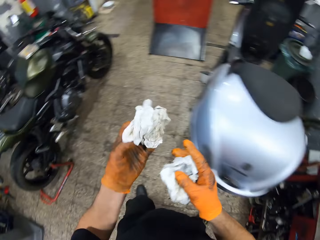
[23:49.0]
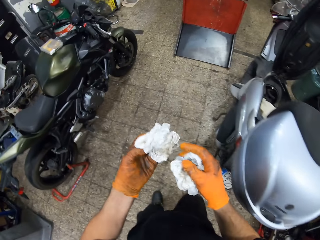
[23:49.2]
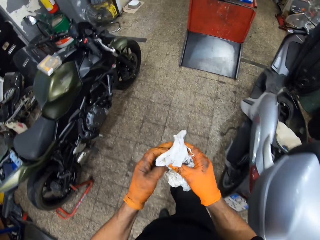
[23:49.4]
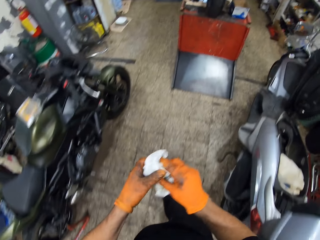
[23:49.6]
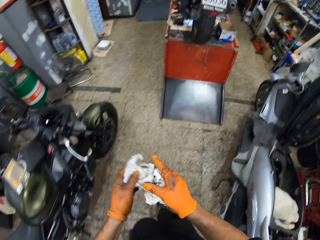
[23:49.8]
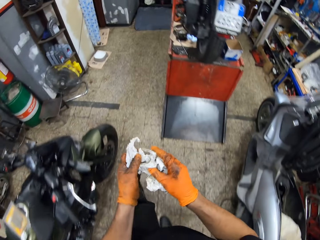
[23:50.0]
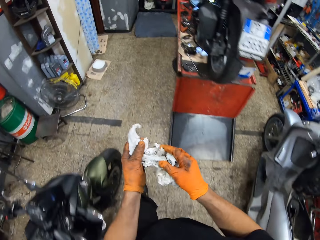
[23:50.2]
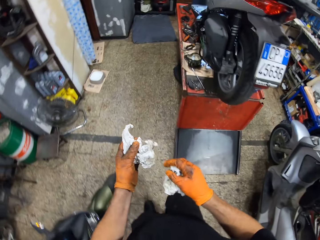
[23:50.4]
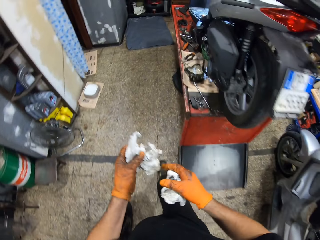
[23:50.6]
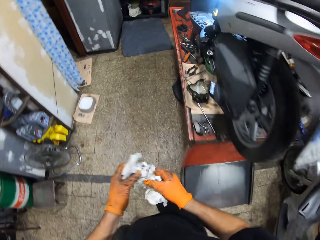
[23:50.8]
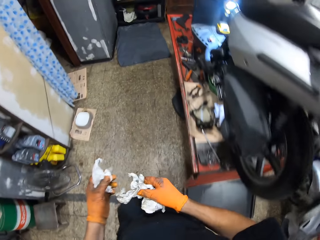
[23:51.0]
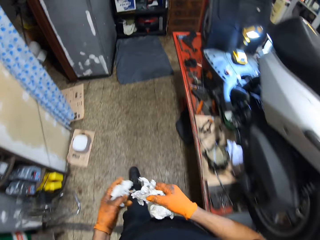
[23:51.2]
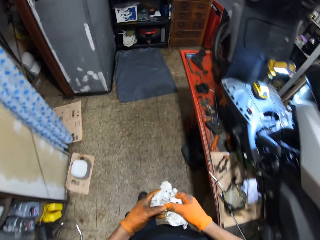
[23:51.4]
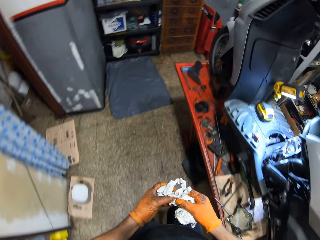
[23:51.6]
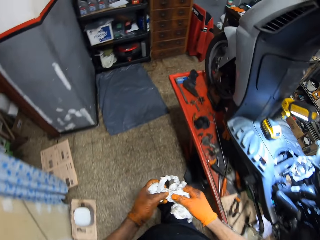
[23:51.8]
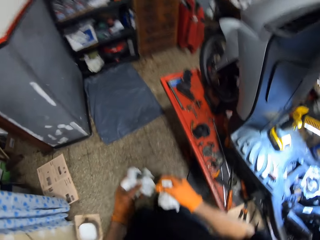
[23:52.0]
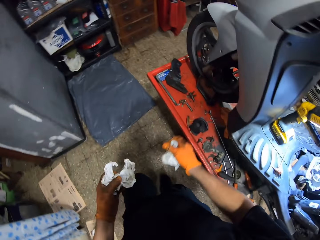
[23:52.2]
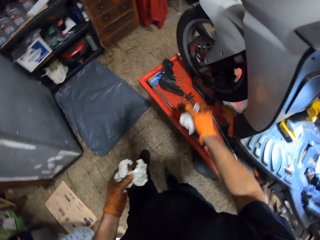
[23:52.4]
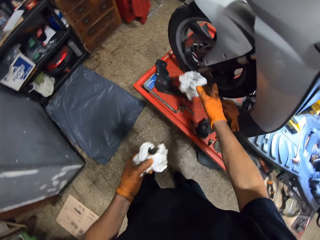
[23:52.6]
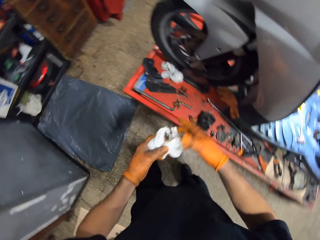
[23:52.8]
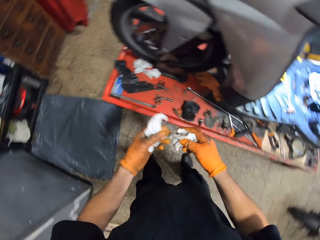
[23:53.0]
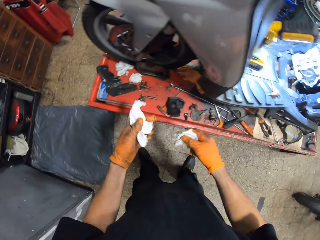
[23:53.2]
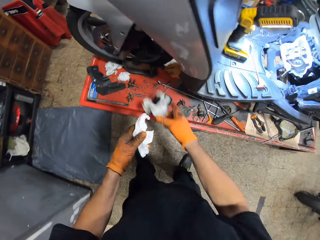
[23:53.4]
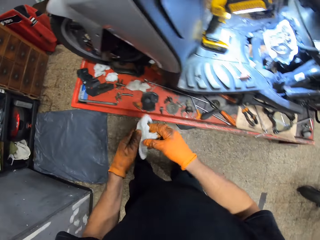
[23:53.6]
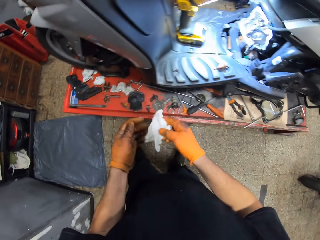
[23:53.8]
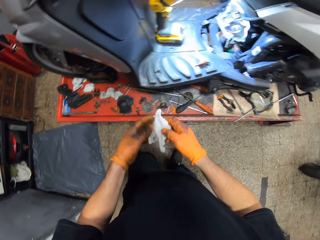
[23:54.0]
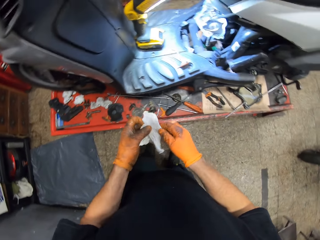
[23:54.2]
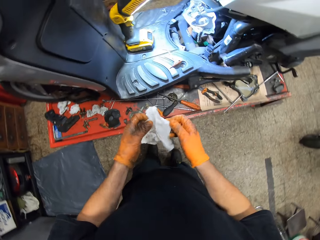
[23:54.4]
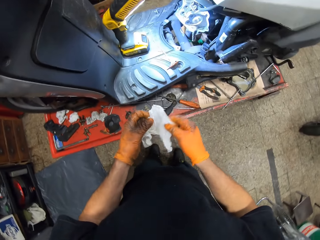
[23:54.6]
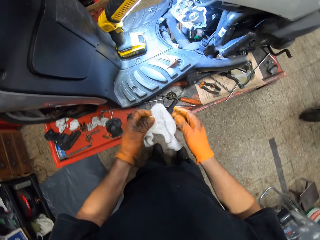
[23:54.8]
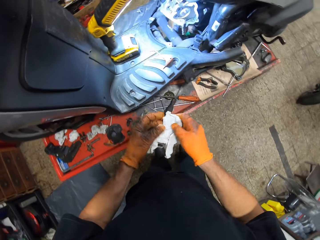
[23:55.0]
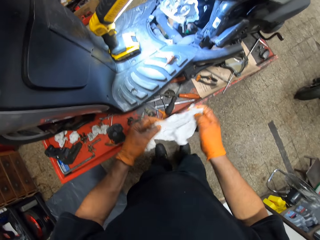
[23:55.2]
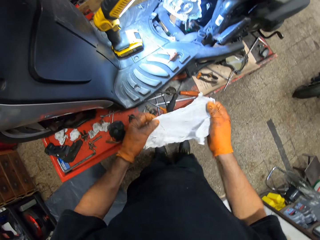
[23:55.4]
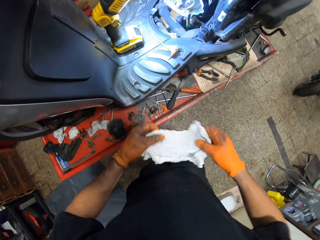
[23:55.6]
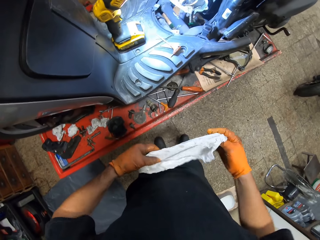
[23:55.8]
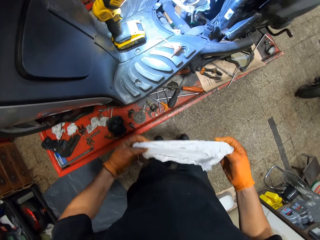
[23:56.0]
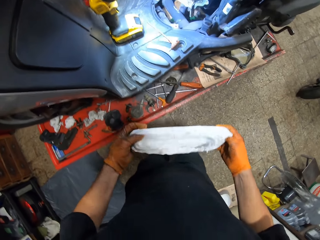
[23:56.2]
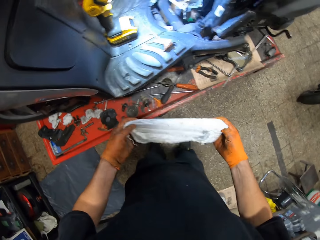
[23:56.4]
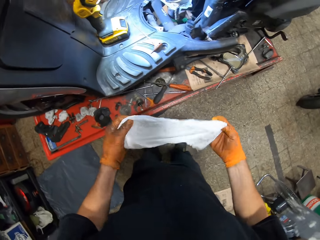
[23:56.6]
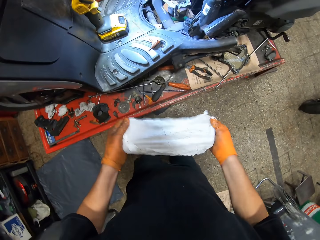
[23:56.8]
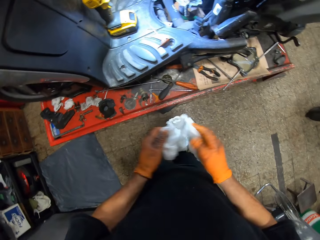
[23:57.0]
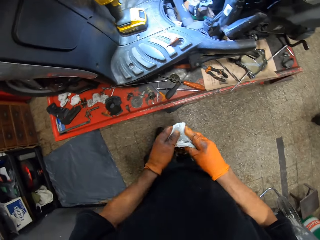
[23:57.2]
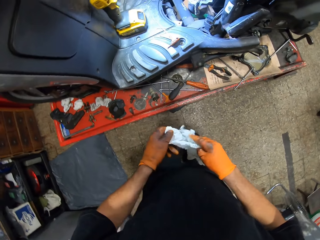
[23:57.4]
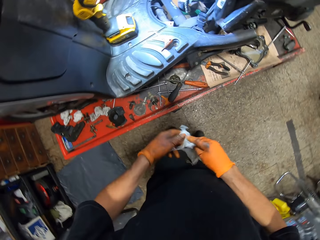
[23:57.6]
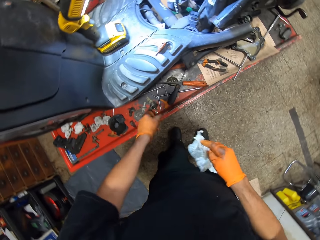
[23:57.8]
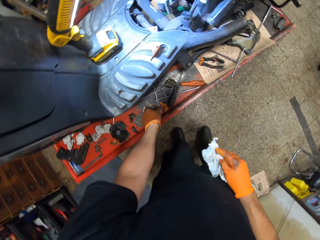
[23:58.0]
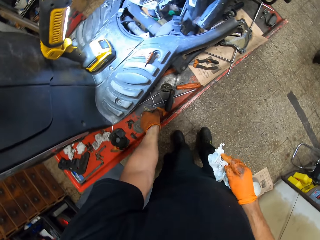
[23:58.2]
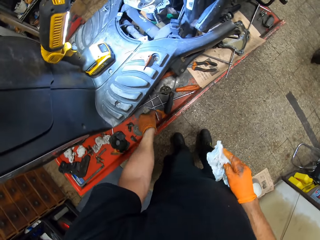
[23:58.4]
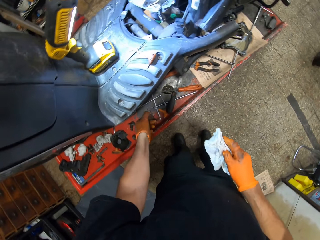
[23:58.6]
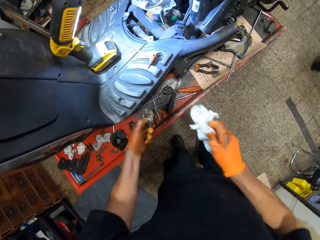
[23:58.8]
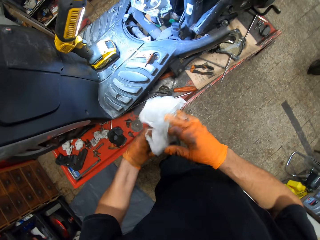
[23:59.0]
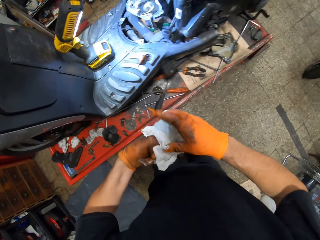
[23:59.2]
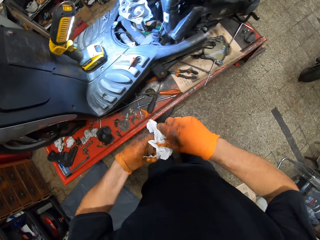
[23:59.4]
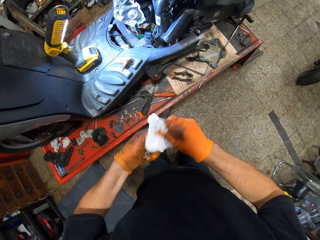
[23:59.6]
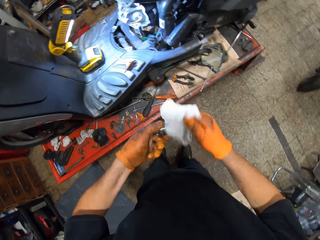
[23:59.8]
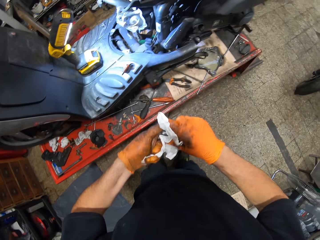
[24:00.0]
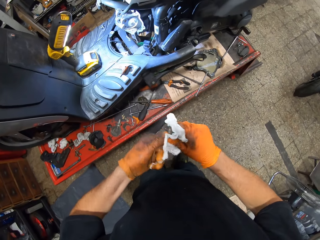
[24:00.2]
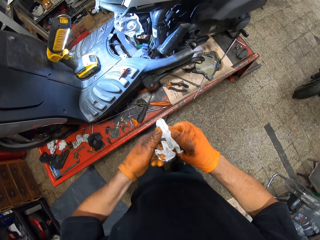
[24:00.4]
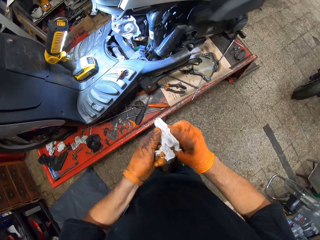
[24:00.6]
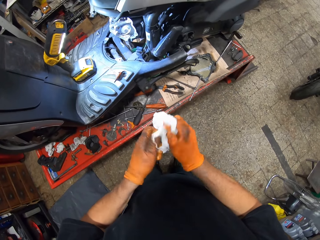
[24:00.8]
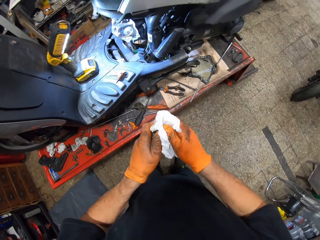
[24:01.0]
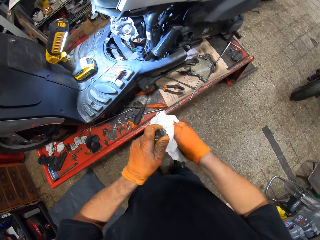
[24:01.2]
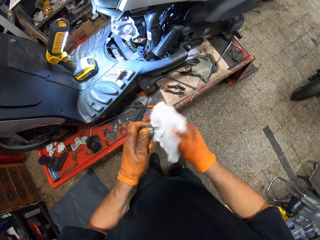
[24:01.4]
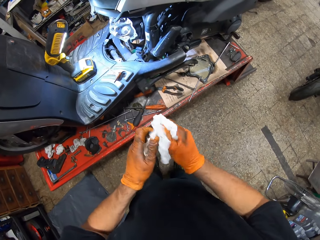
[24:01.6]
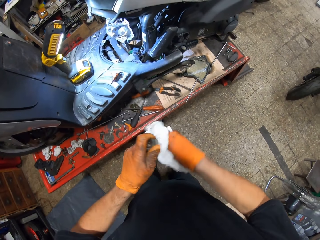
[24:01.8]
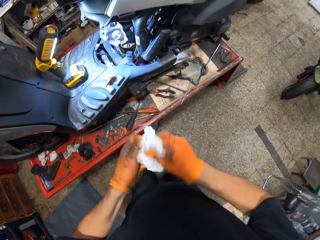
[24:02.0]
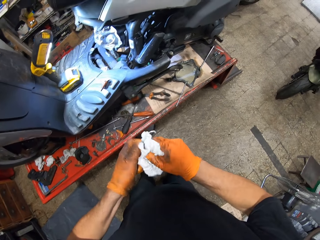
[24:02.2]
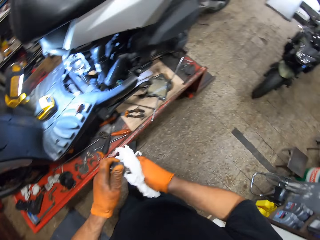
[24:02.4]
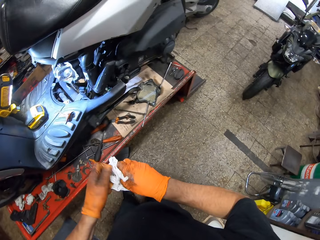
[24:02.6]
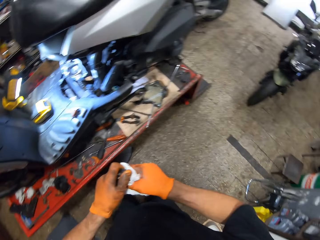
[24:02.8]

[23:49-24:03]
The camera wearer holds the tissue with both gloved hands and separates the tissue with both gloved hands. He walks around the room. He drops a tissue with his gloved right hand on the work table. He holds the tissue with both gloved hands. He drops a tissue with his gloved right hand on the work table. He stretches out the tissue with both gloved hands. He folds the tissue into a smaller size with both gloved hands. He holds the tissue with his gloved right hand. He picks up a handle bar clamp with his gloved left hand. He wipes something with the tissue.

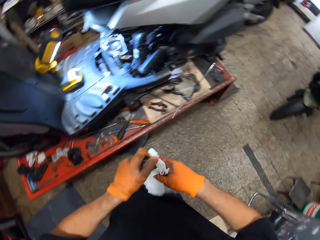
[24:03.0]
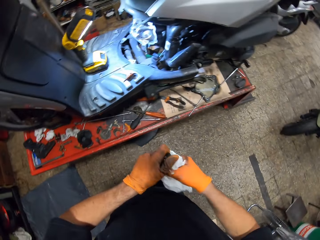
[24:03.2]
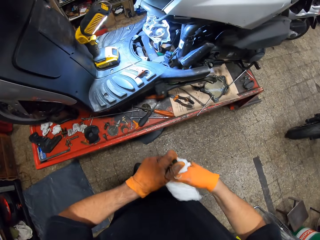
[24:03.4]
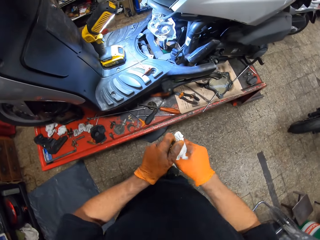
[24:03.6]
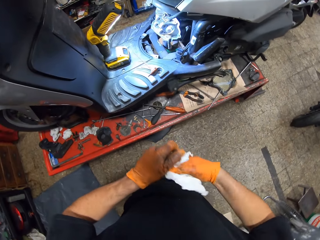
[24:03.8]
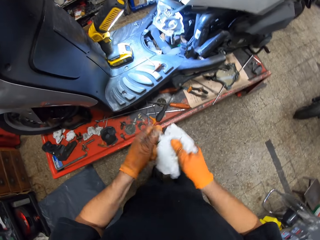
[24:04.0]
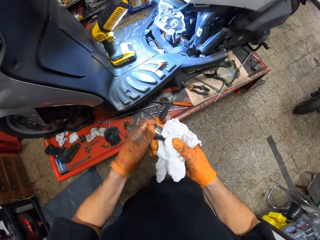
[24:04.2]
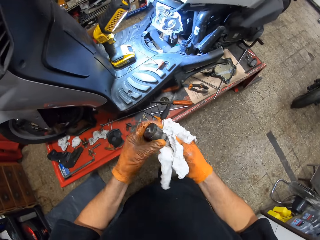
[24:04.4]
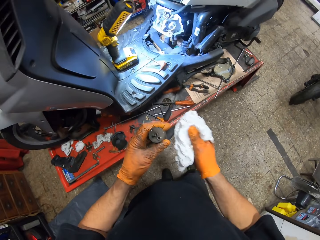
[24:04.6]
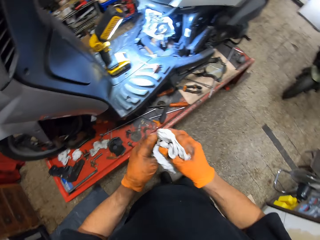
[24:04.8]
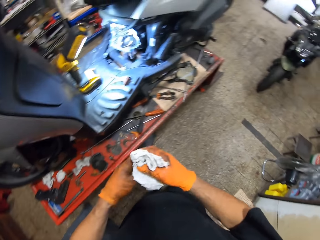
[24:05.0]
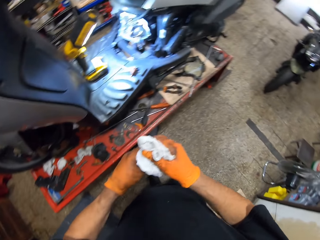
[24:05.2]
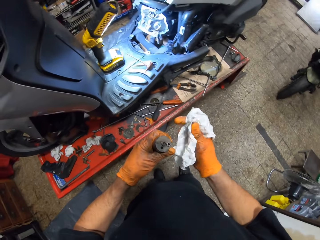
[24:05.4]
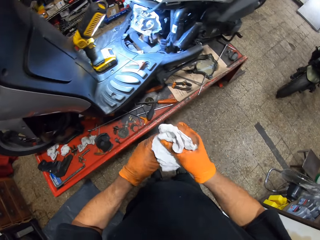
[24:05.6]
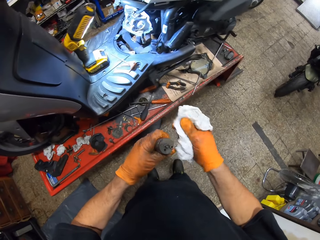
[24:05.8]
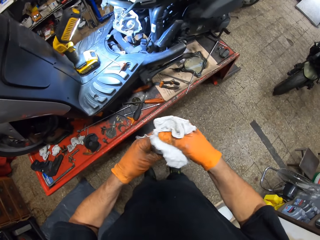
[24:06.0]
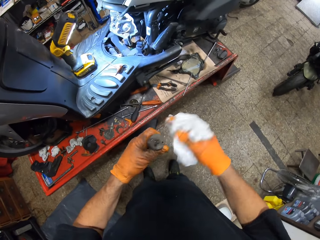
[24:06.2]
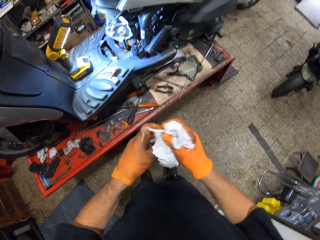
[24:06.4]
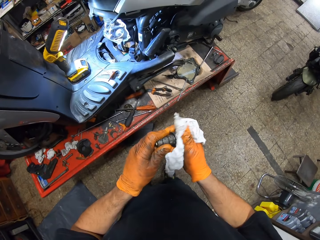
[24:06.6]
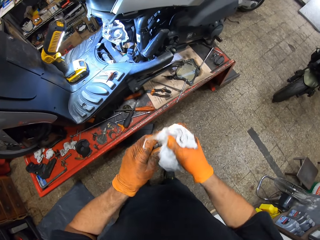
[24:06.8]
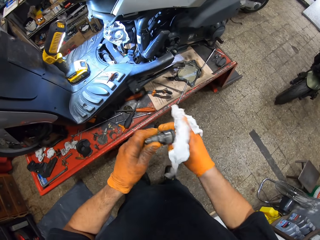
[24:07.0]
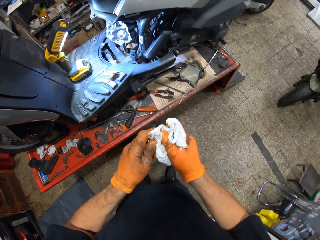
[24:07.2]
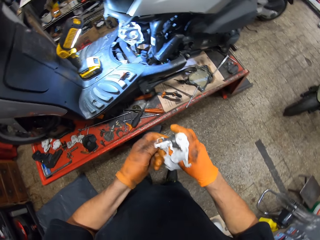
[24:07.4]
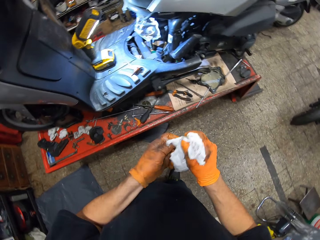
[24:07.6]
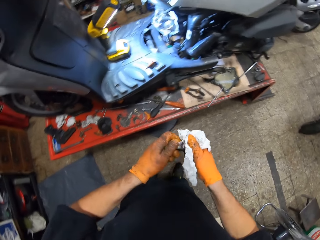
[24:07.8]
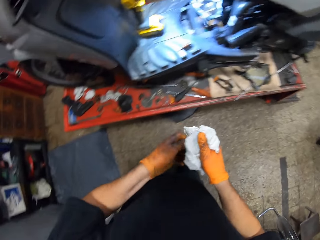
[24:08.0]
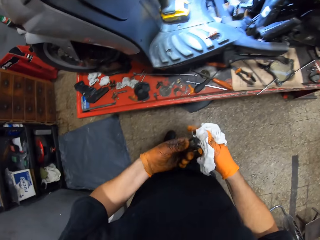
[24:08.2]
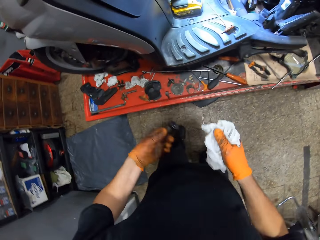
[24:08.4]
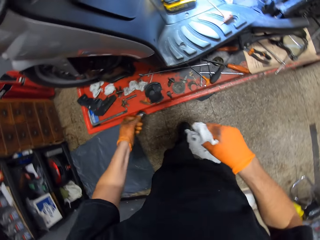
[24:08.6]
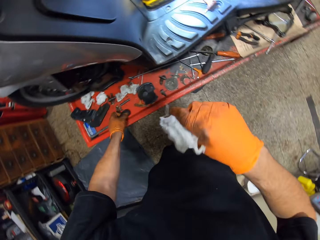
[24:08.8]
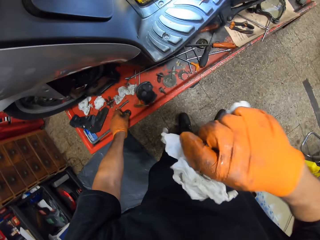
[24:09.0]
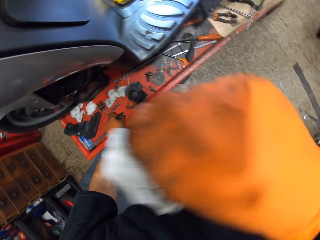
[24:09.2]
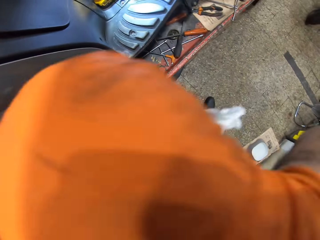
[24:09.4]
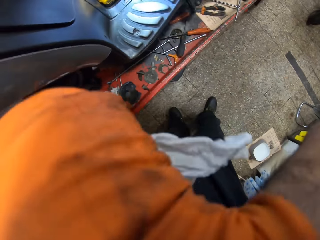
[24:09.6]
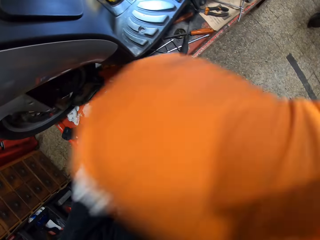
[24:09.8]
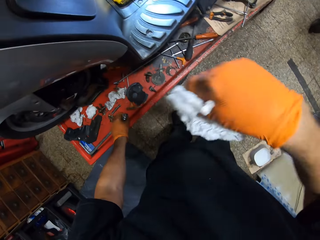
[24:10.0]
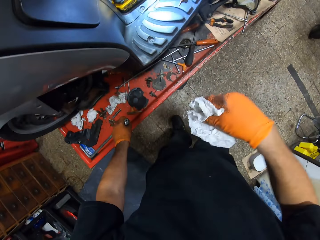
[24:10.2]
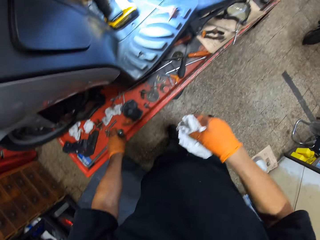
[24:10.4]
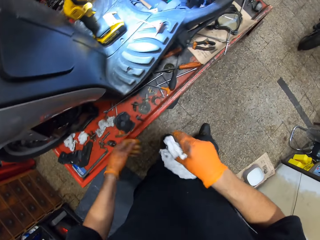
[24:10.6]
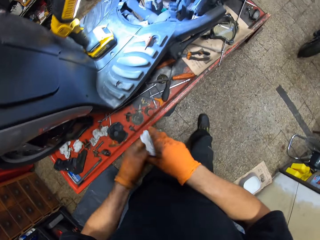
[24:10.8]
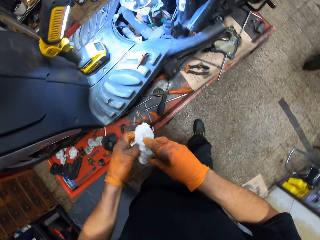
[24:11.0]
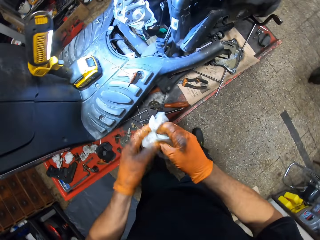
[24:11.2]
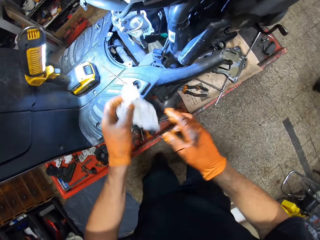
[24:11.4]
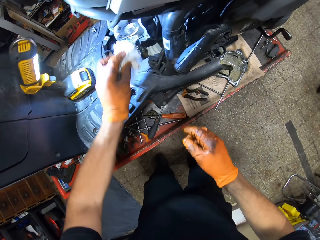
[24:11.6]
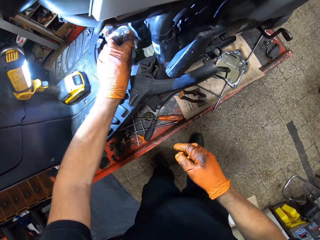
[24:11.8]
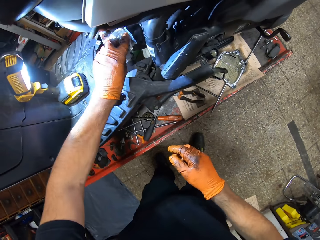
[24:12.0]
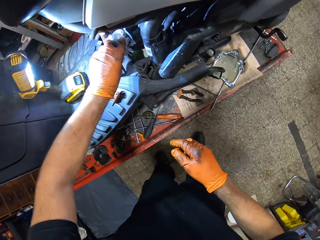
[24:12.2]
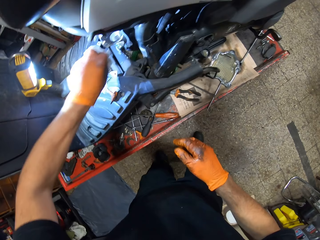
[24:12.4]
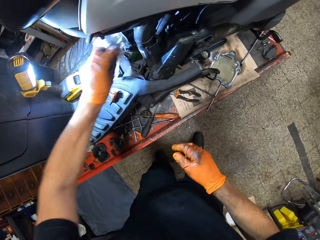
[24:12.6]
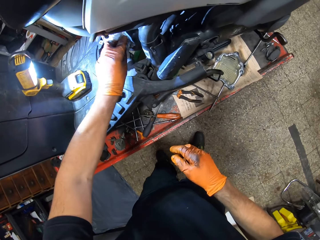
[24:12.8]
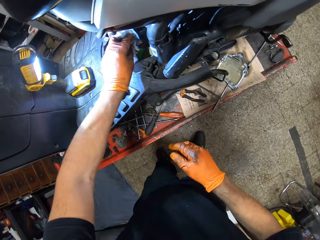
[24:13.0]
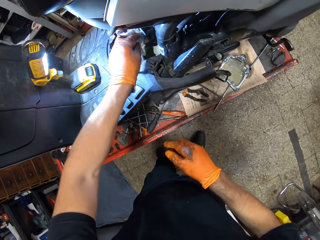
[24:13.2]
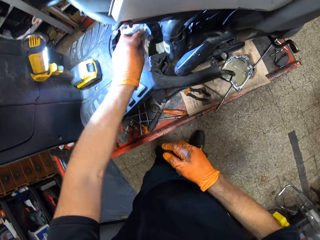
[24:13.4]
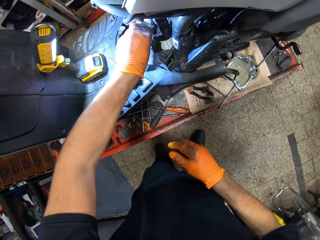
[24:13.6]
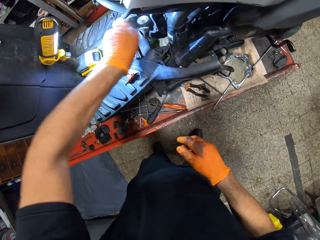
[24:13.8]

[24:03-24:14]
The camera wearer cleans the handle bar clamp in his gloved left hand with a tissue in his gloved right hand. He drops the handle bar clamp on the work table with his gloved left hand. He touches his face with his gloved right hand. He wipes the face. He holds the tissue in both gloved hands. He cleans the engine block of the motorcycle with the tissue in his gloved left hand.
